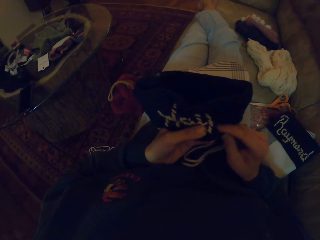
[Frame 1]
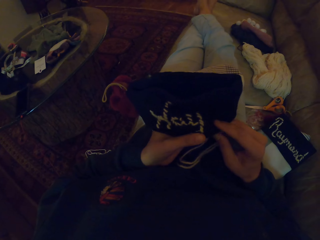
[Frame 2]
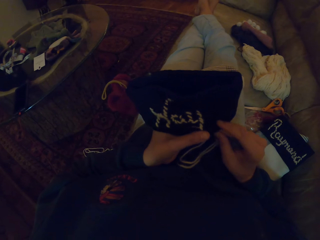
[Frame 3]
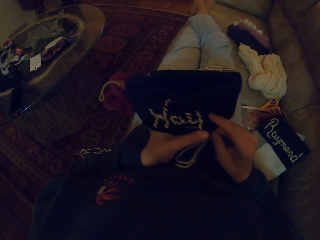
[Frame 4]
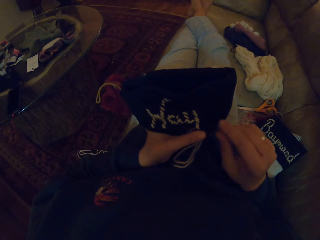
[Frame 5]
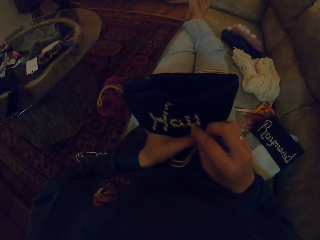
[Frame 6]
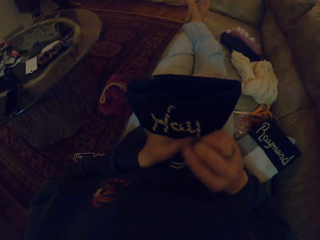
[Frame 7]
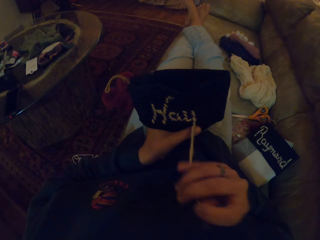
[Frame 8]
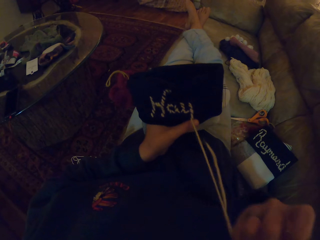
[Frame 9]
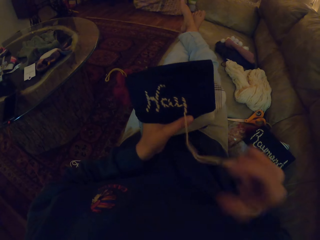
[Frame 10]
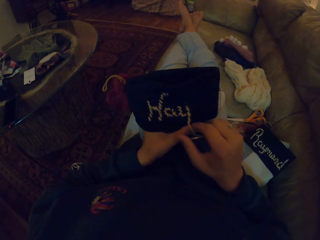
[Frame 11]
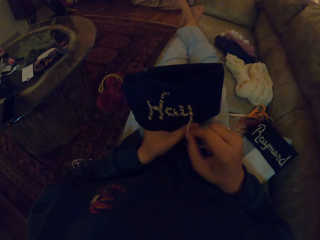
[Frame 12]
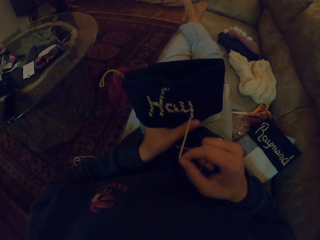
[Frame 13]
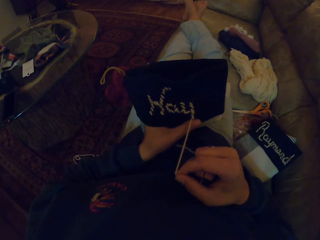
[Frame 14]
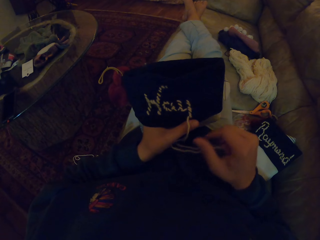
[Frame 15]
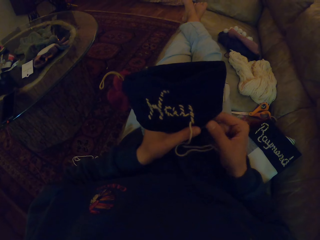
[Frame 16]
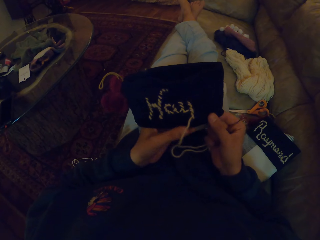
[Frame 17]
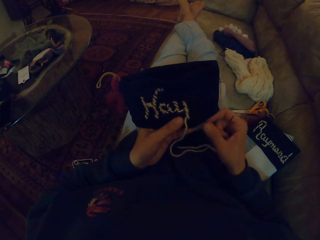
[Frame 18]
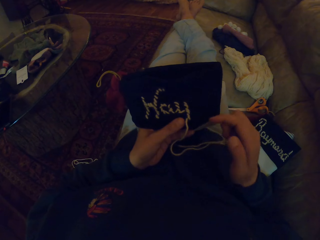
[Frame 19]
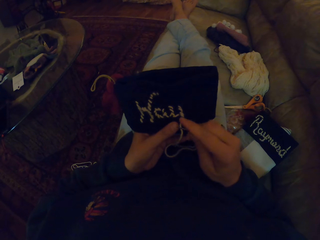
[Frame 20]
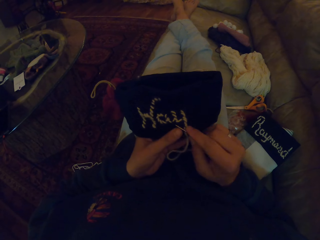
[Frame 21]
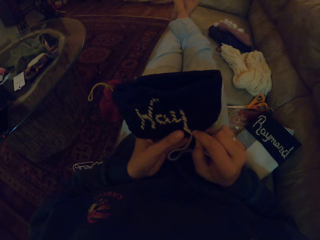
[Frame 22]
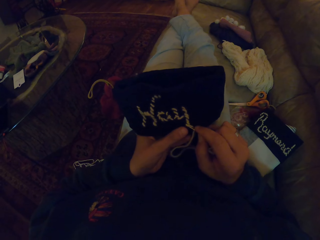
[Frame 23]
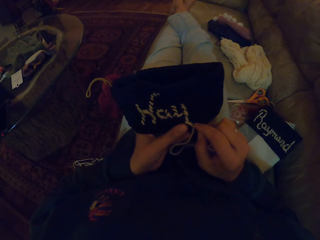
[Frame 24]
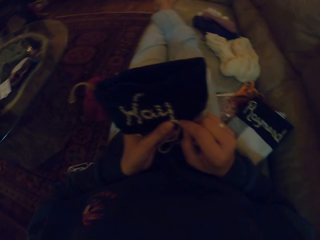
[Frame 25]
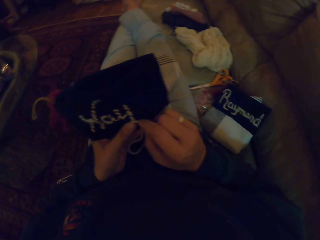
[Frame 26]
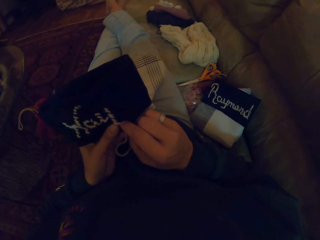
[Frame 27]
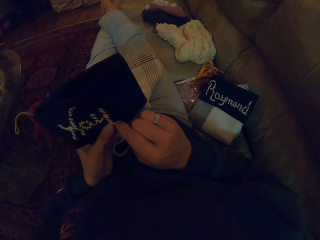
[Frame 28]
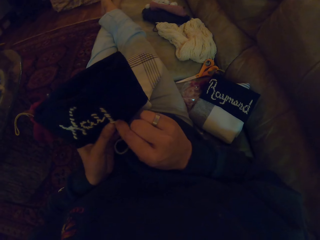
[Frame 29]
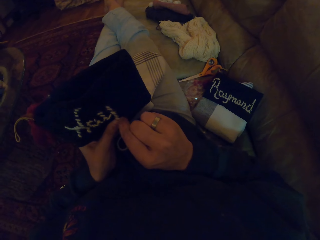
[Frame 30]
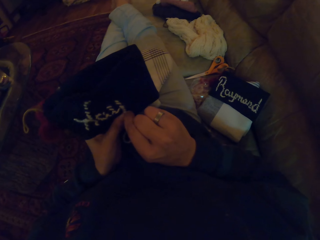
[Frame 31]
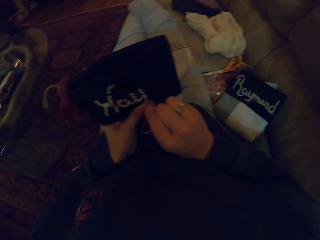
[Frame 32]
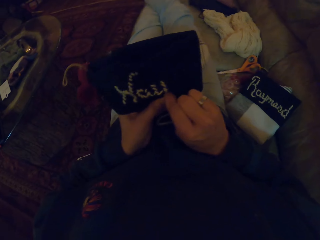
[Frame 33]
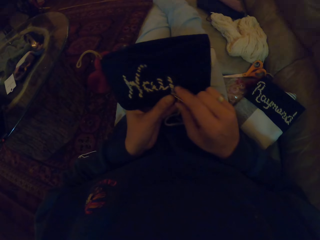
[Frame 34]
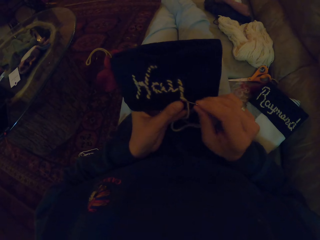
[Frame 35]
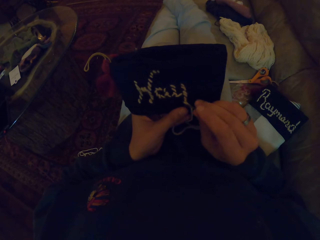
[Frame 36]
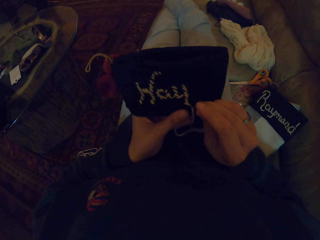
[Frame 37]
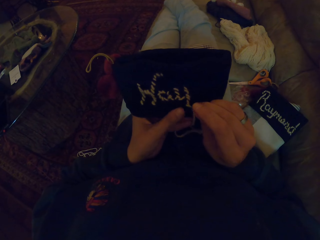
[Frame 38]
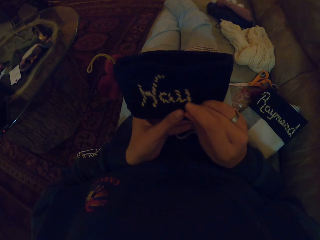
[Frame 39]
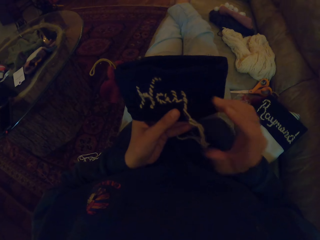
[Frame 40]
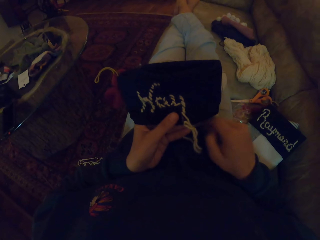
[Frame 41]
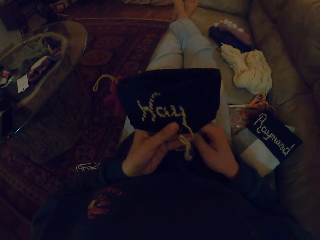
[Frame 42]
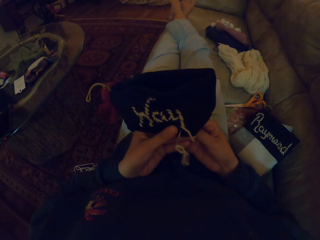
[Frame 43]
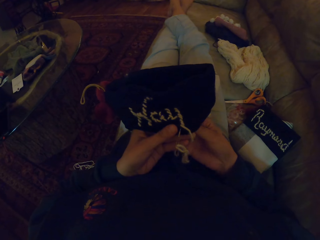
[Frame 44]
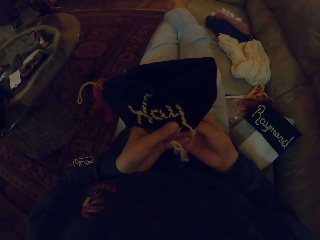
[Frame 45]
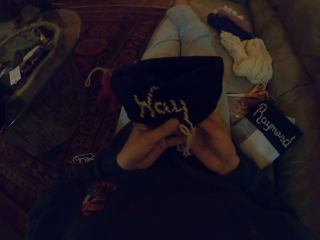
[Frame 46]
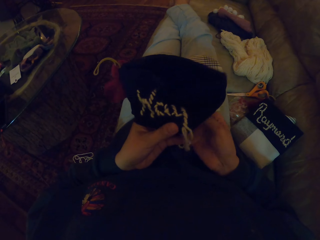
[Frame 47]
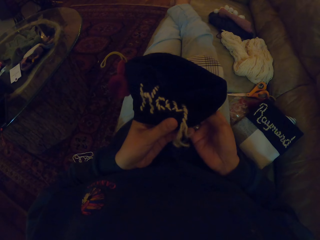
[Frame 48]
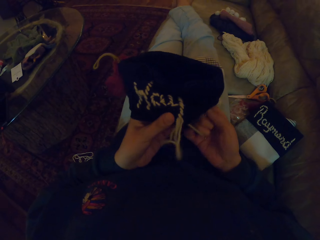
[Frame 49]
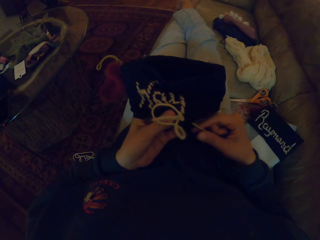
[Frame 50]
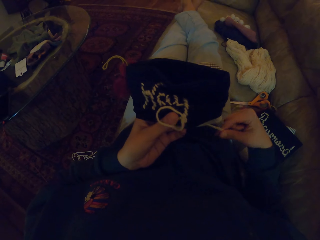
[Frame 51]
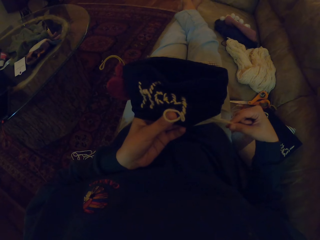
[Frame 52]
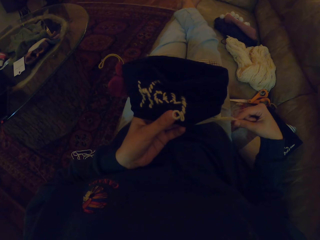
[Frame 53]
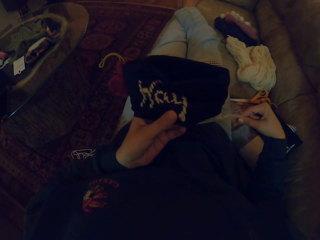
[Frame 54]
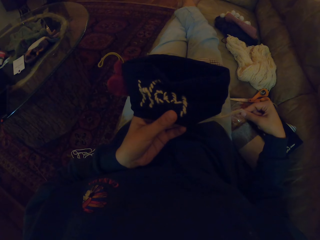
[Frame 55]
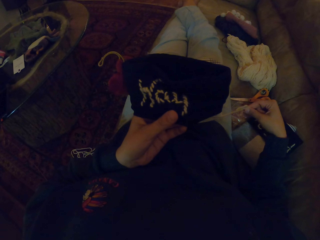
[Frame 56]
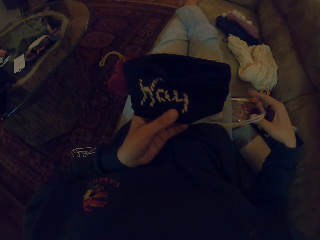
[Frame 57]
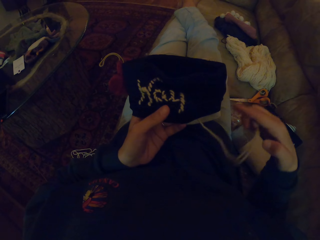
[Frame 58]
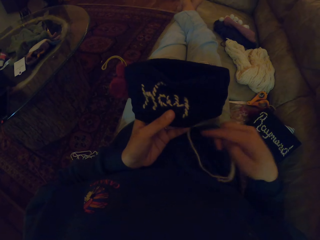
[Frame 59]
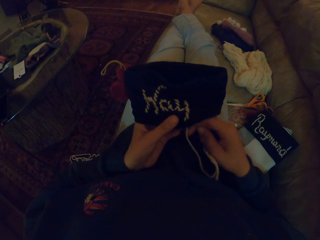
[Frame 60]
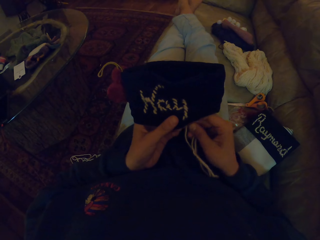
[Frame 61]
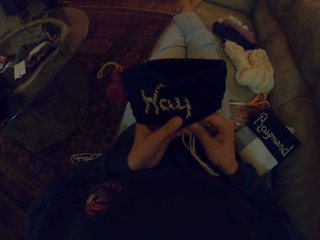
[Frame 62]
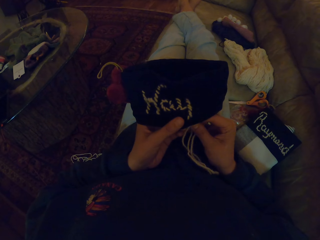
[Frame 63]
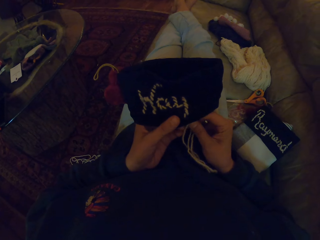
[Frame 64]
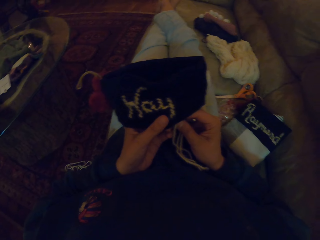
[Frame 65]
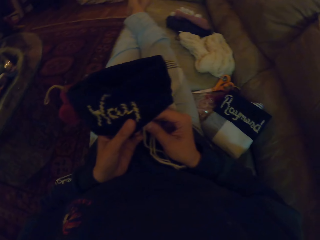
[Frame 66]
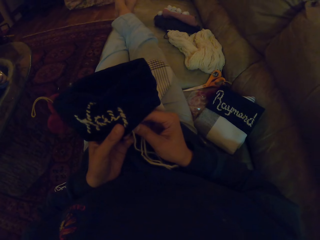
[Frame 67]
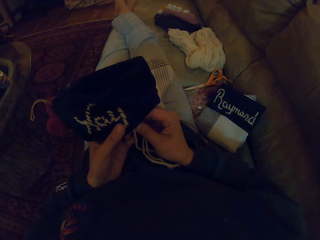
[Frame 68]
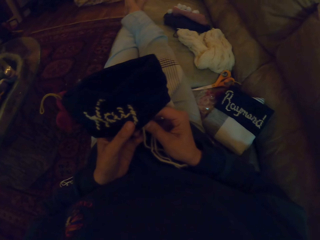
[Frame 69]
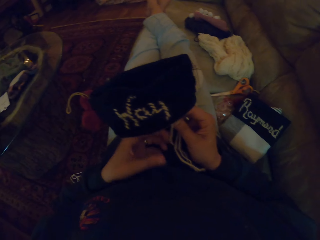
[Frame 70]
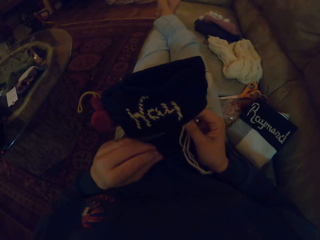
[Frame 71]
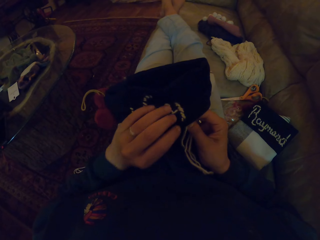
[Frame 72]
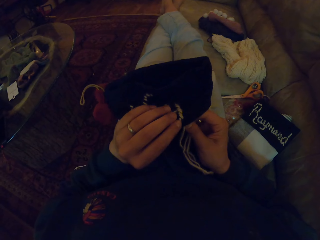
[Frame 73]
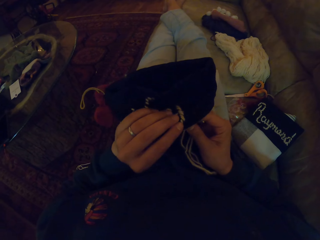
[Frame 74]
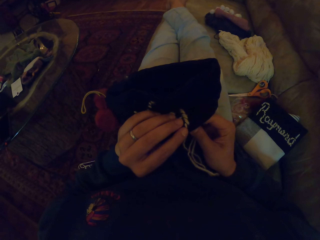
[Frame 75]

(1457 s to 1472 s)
The camera wearer pulls the thread with her right hand. She adjusts the fabric. She crochets the cloth with the crochet needle. She pulls the thread with her right hand. She crochets the cloth with the crochet needle.

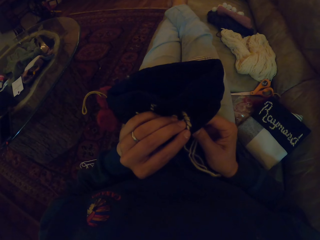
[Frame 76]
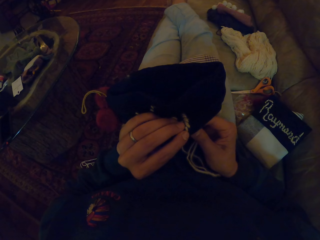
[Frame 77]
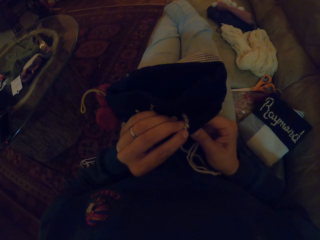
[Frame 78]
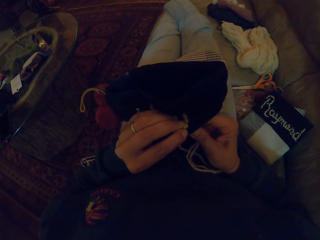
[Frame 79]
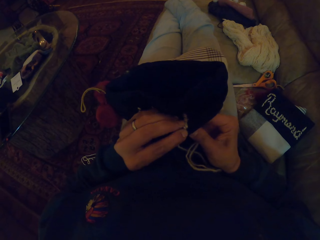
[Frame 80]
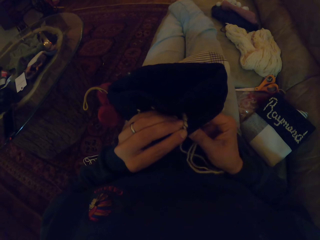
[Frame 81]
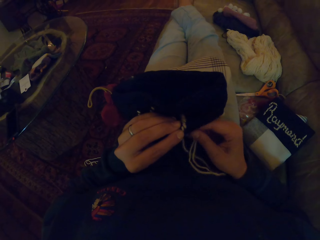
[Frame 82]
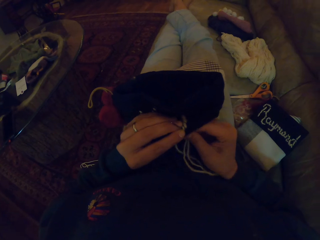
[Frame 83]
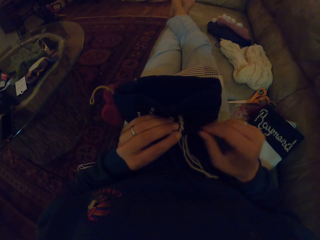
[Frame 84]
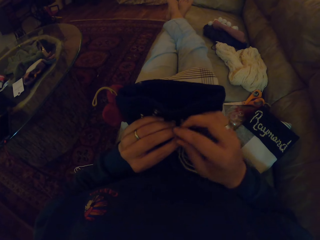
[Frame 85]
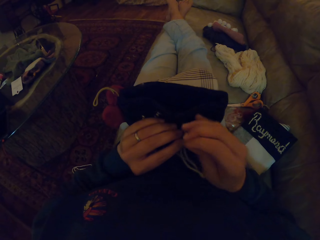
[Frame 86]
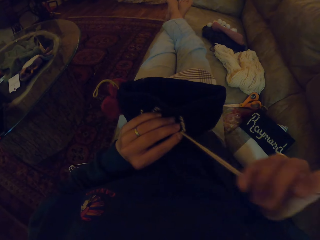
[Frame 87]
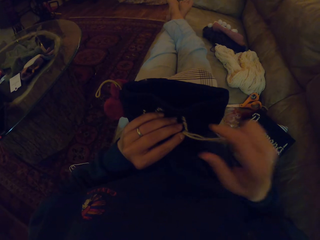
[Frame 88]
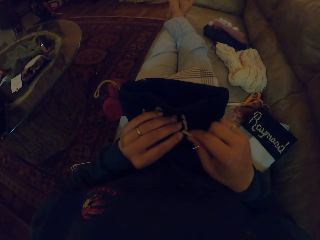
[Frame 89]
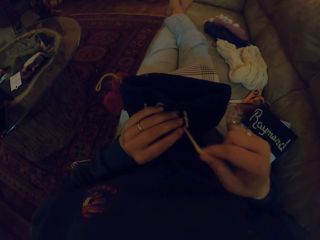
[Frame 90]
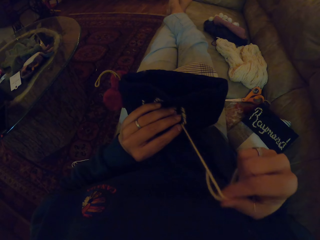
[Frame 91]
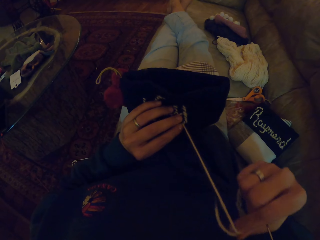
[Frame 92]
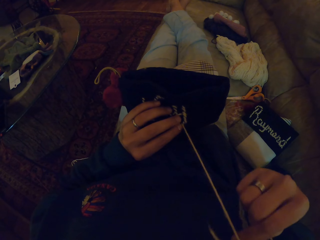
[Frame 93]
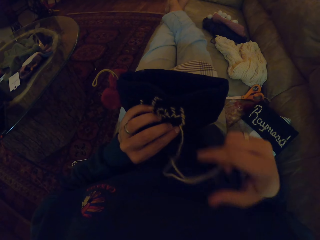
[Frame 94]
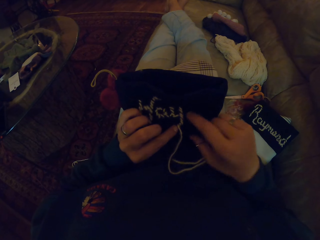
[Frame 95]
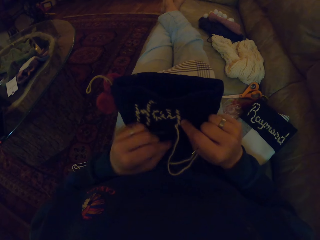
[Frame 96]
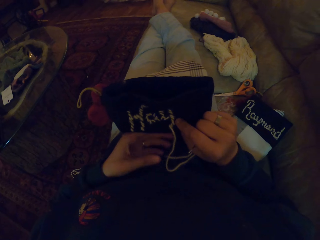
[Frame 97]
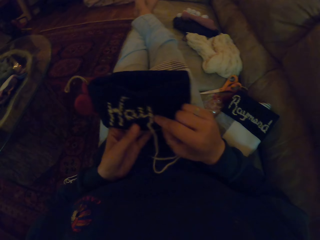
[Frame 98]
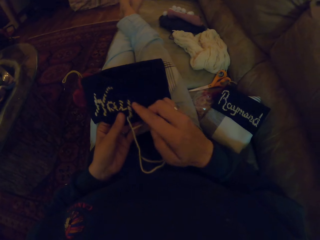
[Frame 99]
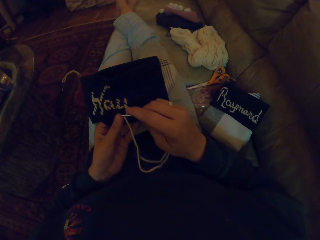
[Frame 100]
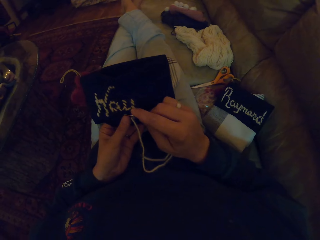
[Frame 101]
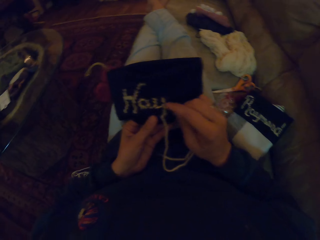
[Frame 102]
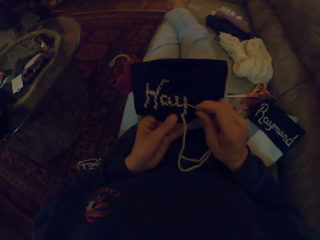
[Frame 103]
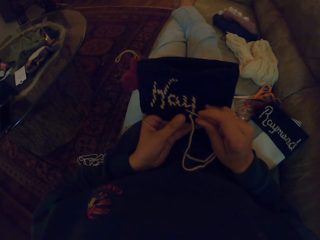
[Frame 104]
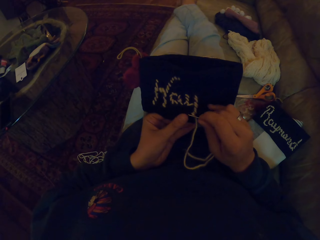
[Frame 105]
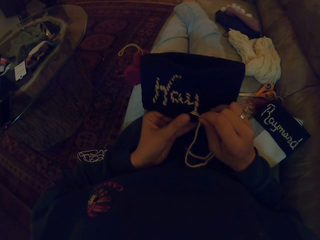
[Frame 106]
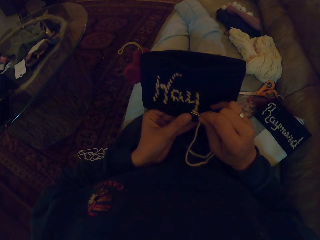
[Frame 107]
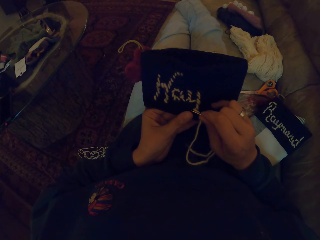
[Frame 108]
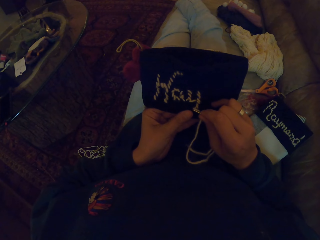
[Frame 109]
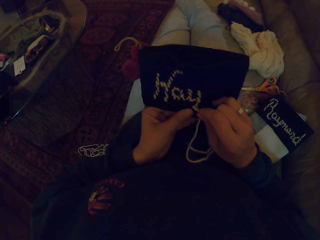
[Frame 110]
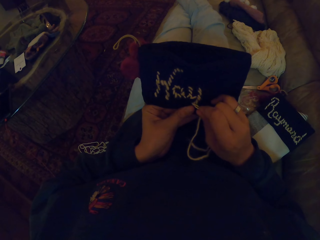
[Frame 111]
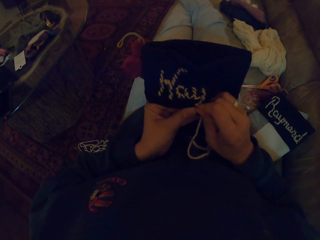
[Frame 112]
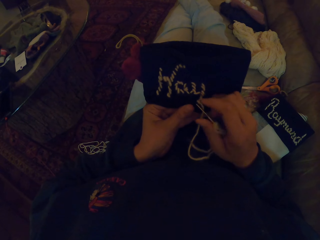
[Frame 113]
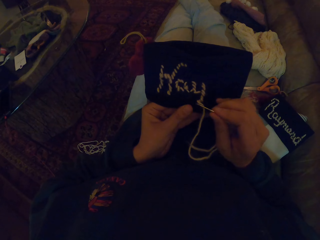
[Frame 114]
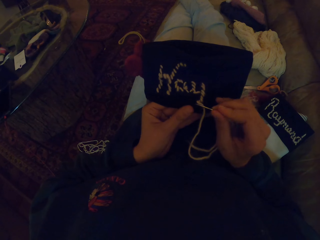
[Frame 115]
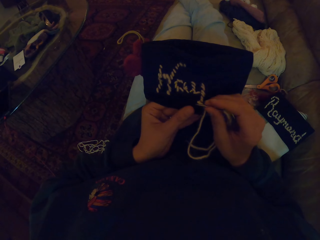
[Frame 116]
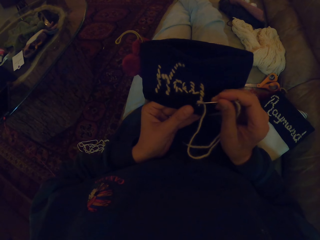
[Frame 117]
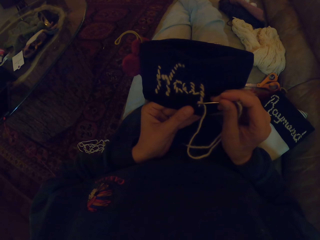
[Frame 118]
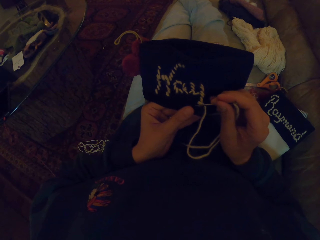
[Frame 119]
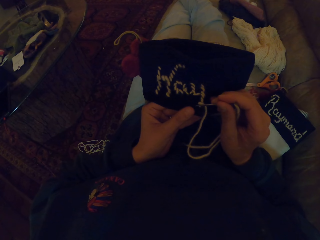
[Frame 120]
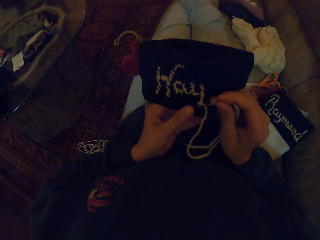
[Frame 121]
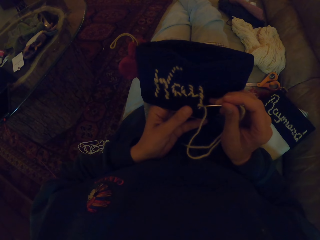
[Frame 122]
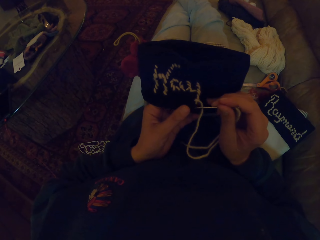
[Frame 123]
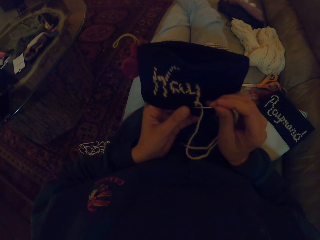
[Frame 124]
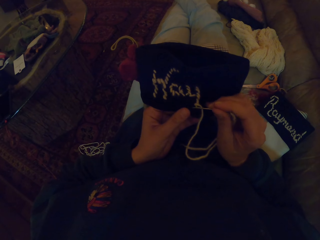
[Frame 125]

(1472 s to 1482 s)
The camera wearer pulls the thread with her right hand. She adjusts the fabric. She crochets the cloth with the crochet needle.
